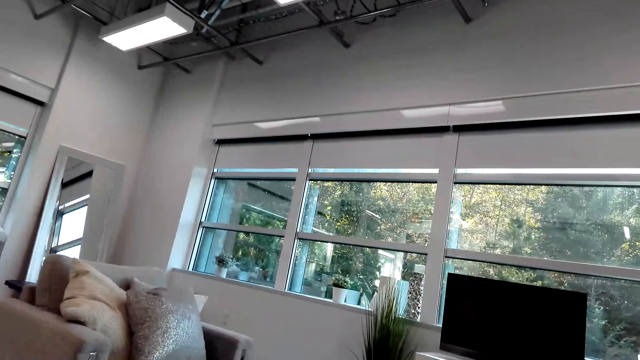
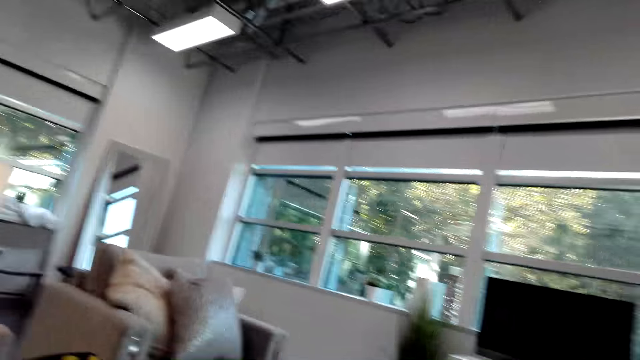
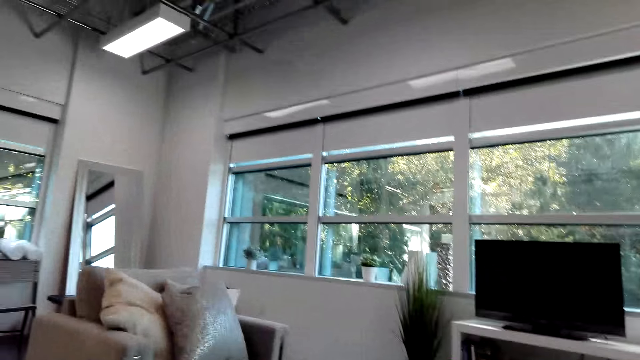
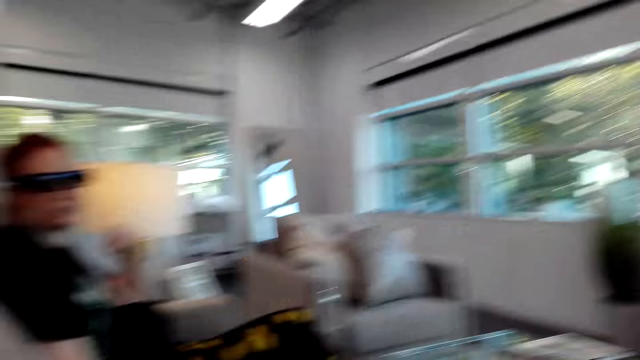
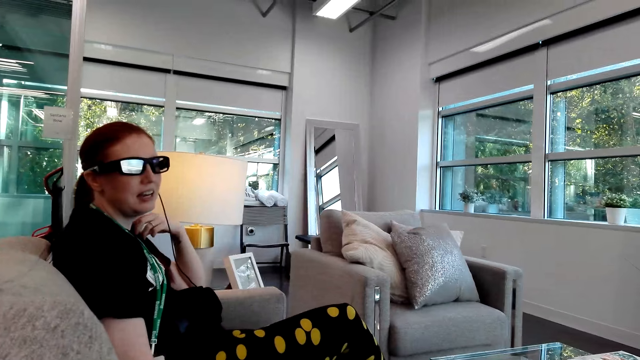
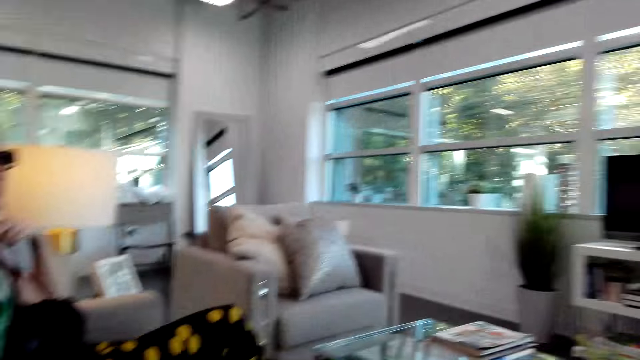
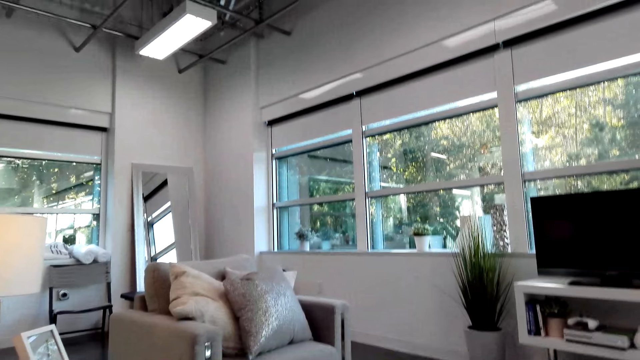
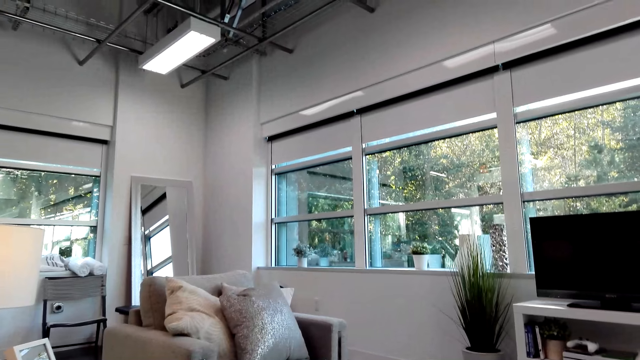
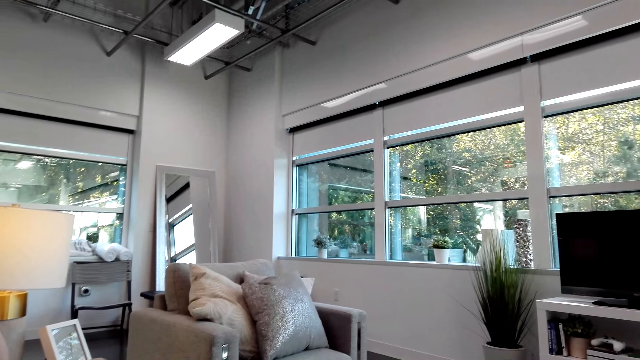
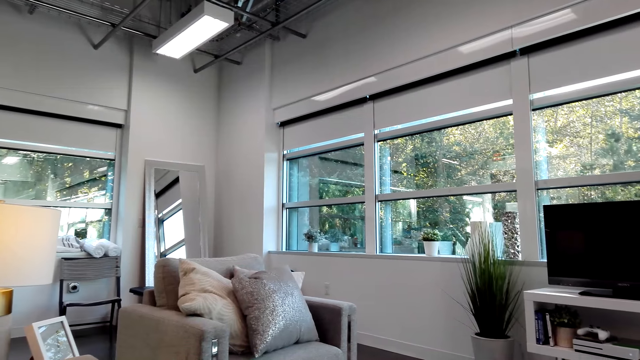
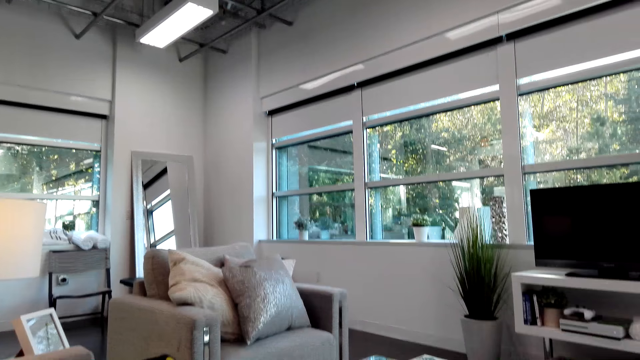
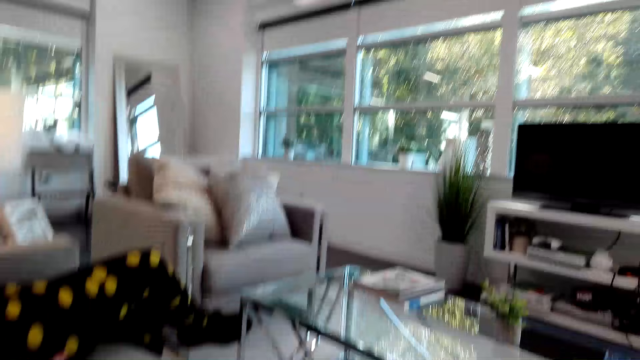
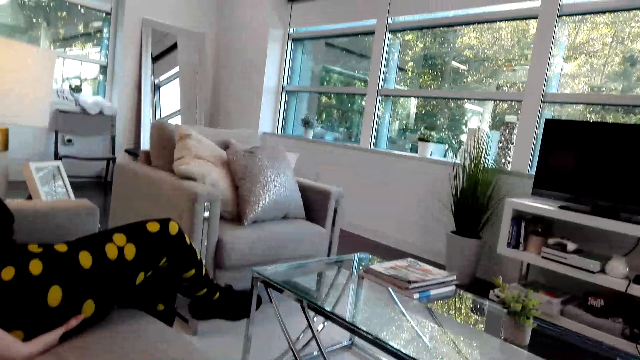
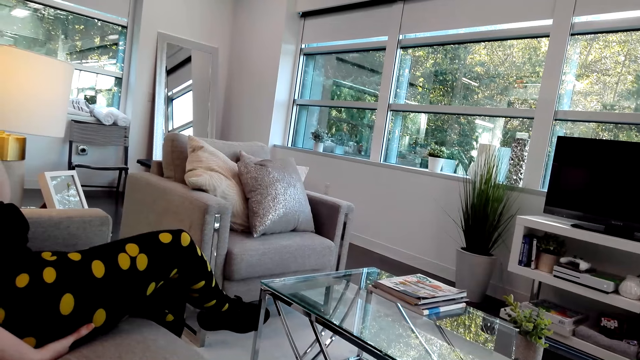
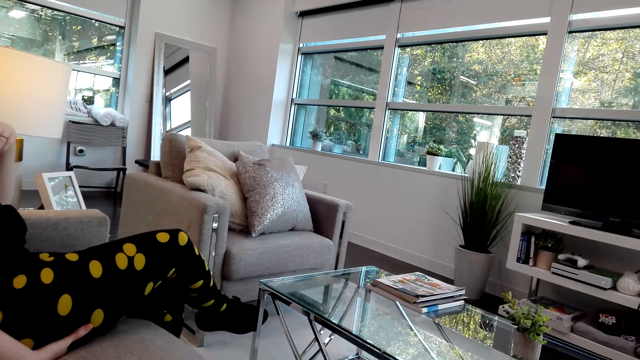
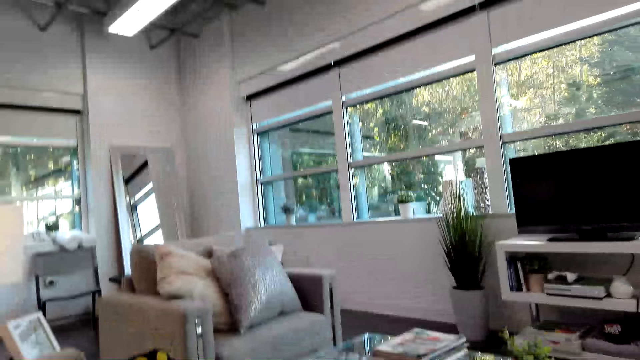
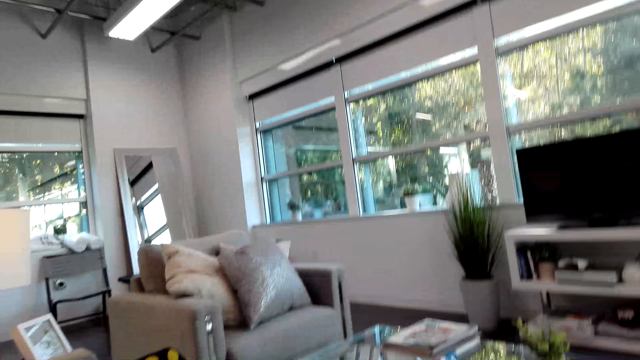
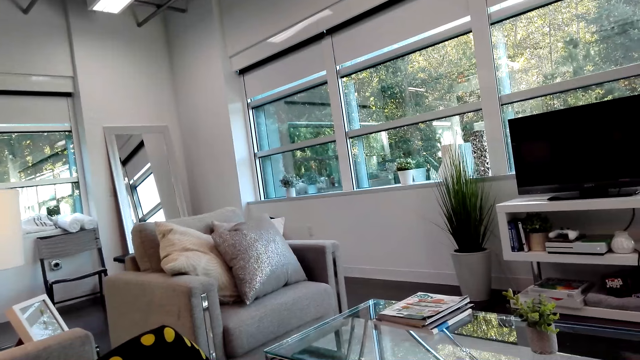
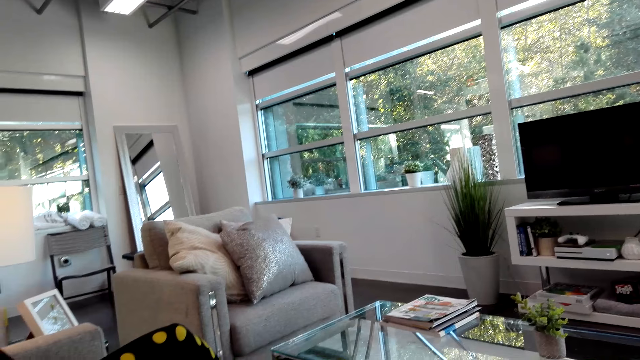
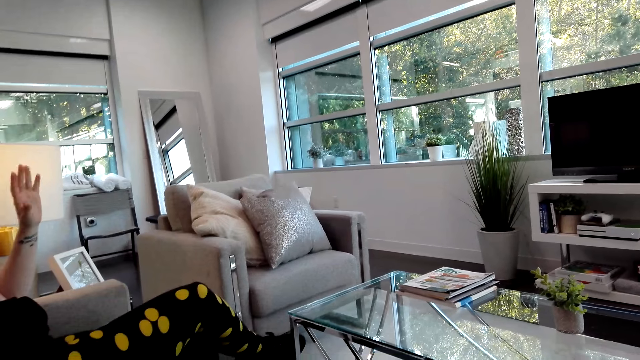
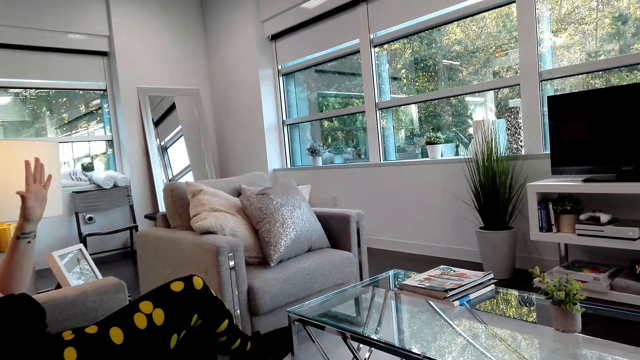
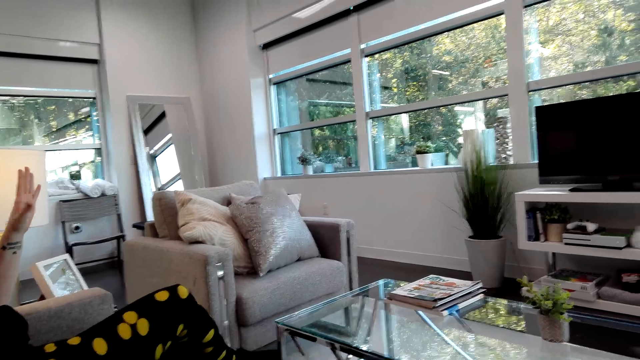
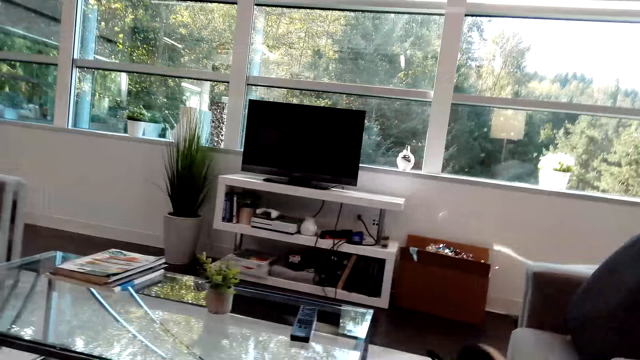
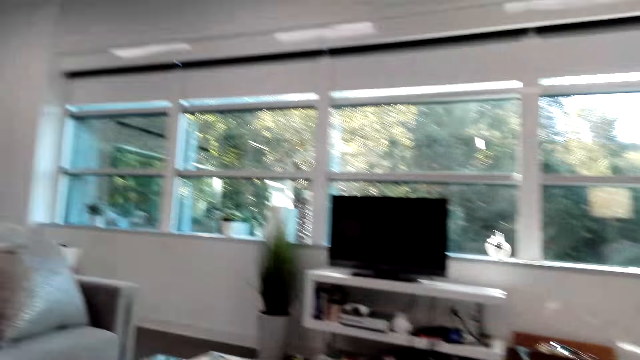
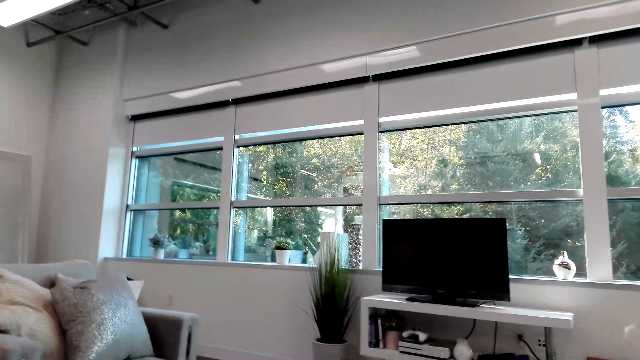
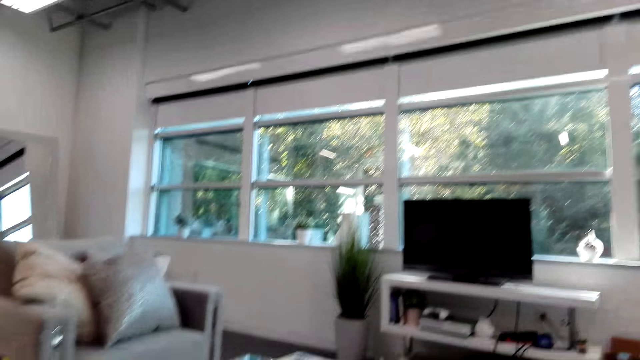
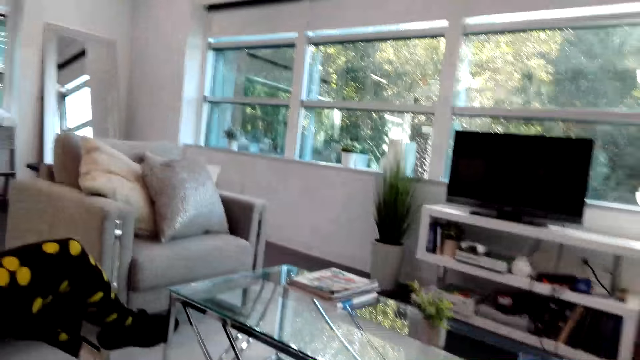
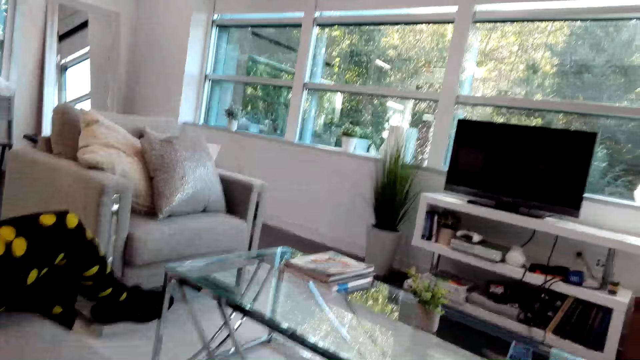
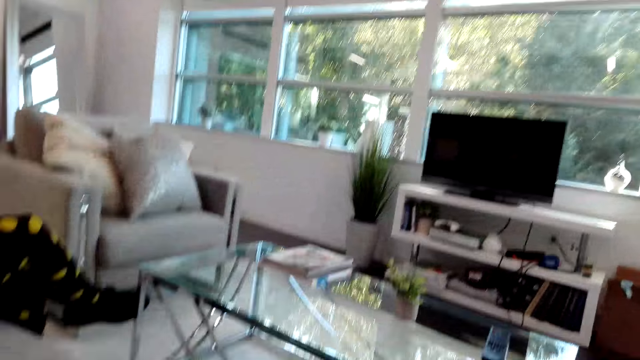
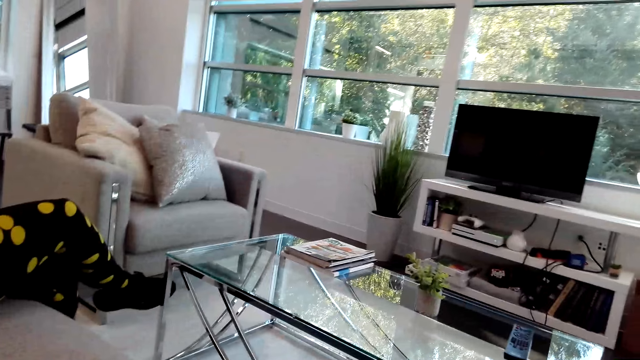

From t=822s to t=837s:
A person talks to the camera wearer. The camera wearer looks aside. They look aside again. The person moves the left hand. The camera wearer looks at the person.

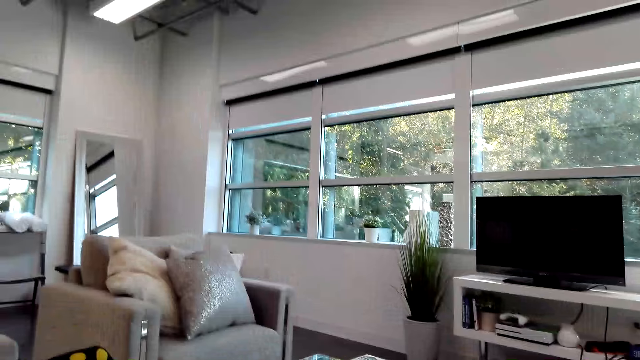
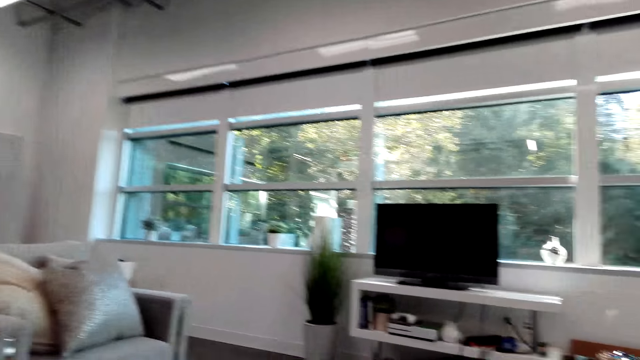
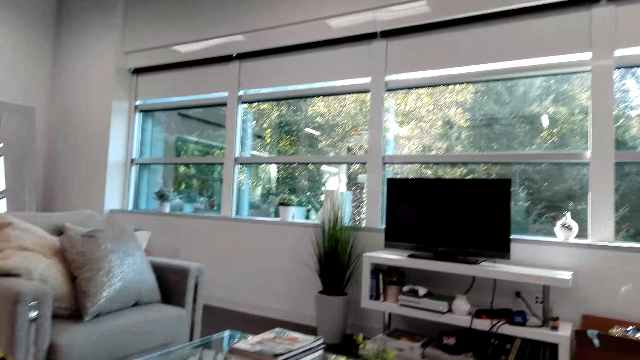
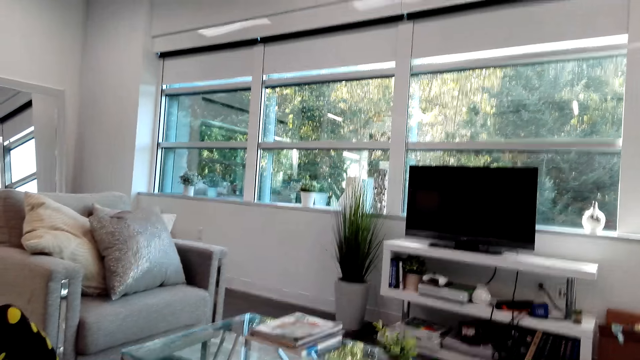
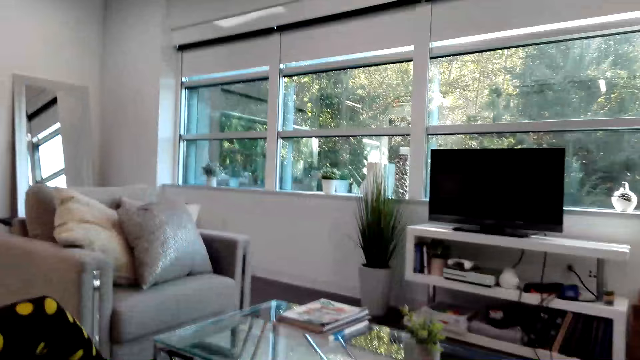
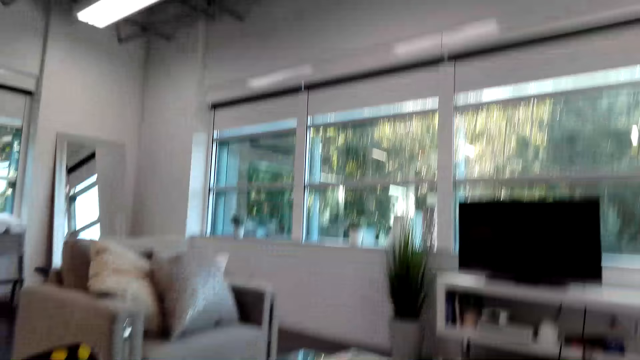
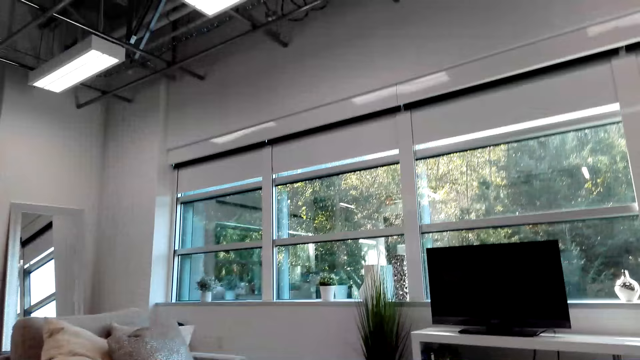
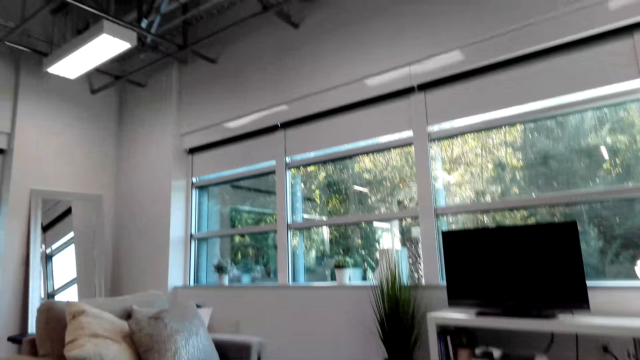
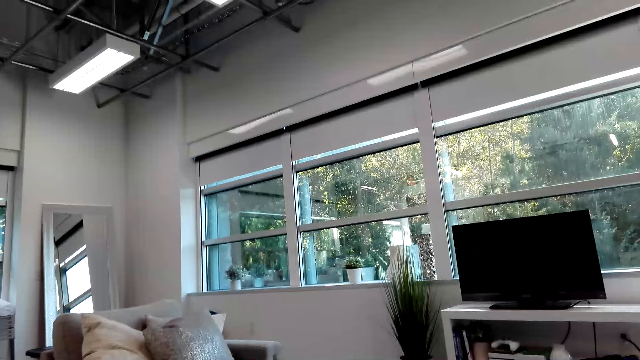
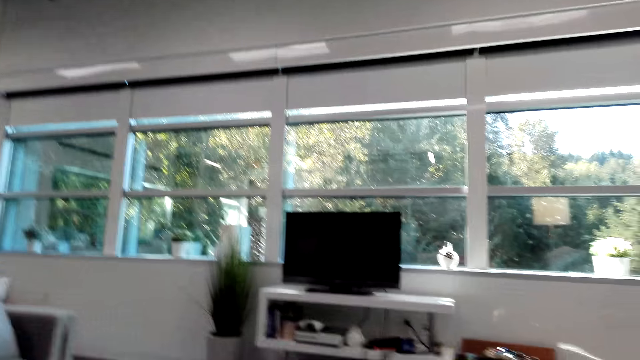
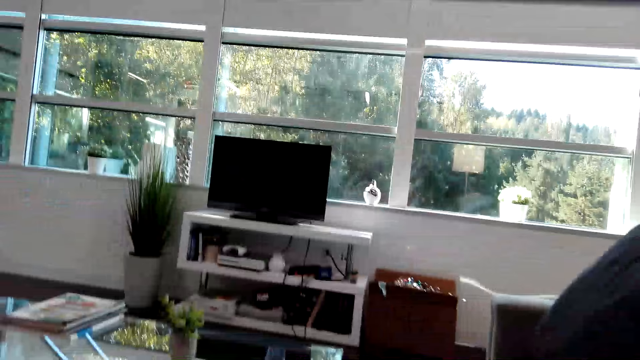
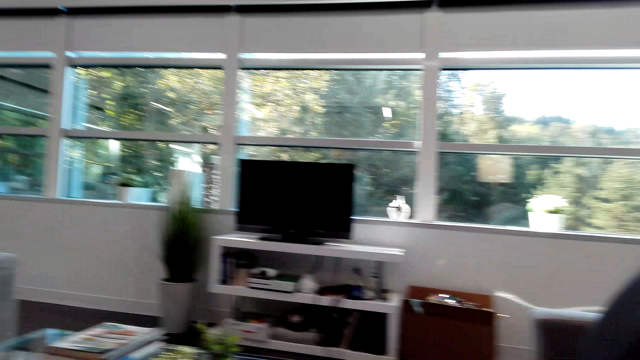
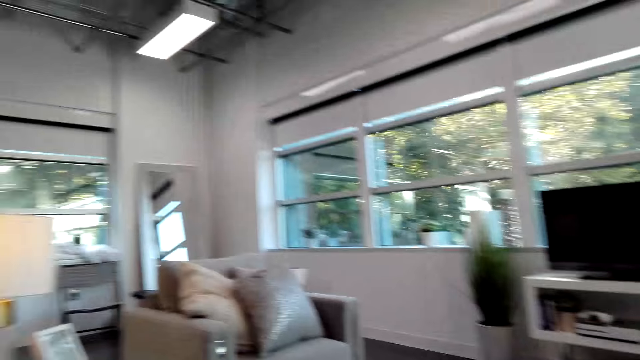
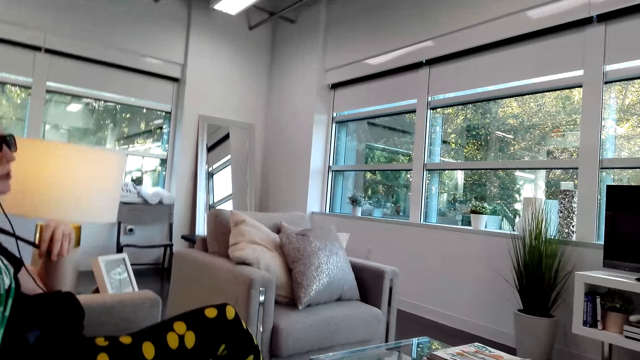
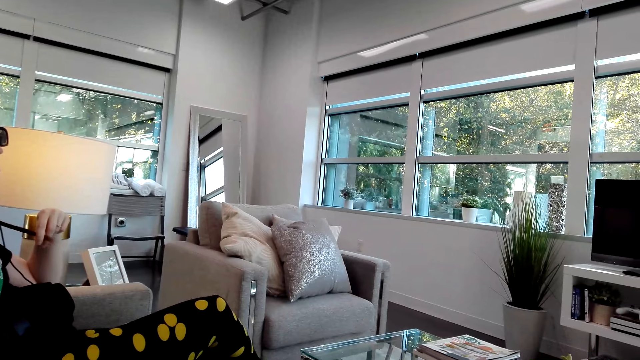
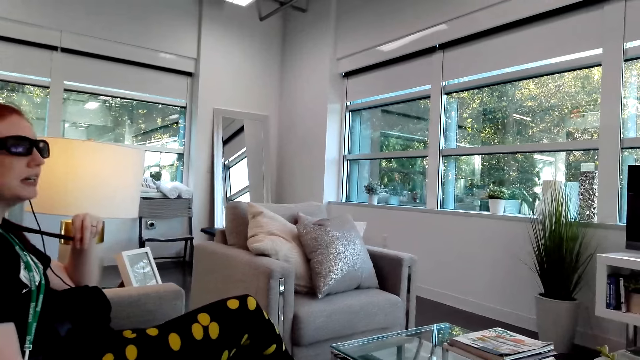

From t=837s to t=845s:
A person talks to the camera wearer.
